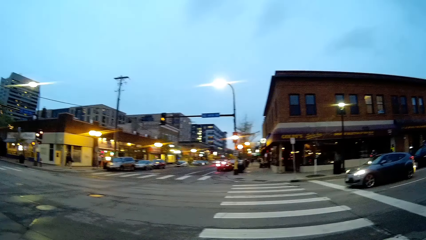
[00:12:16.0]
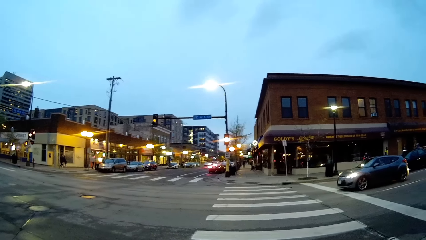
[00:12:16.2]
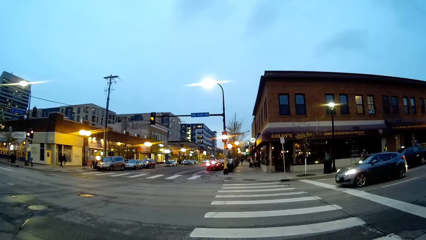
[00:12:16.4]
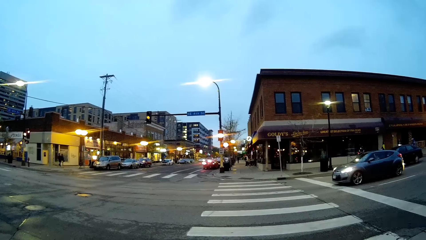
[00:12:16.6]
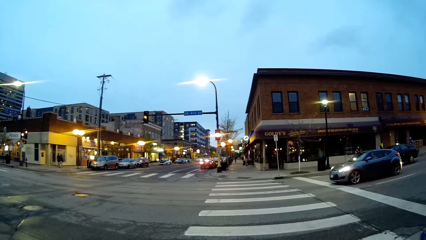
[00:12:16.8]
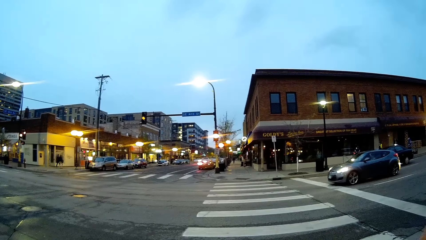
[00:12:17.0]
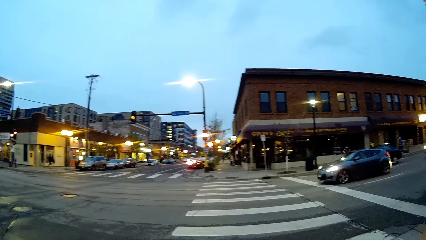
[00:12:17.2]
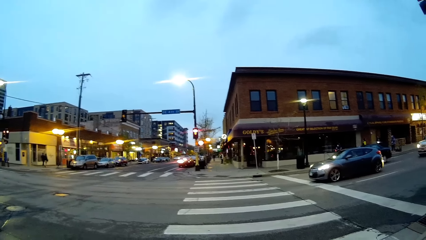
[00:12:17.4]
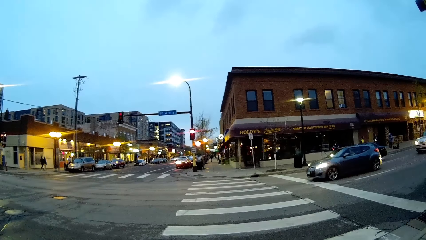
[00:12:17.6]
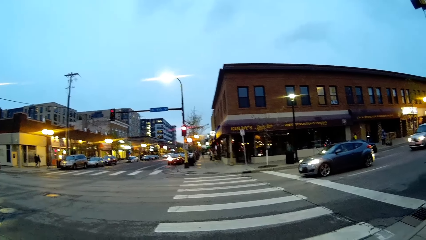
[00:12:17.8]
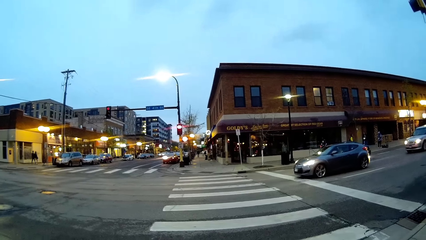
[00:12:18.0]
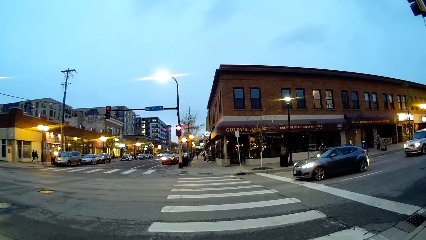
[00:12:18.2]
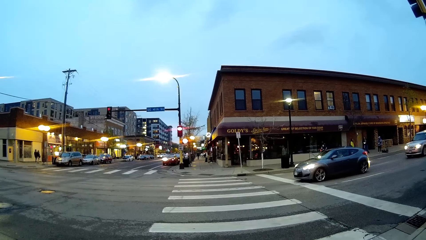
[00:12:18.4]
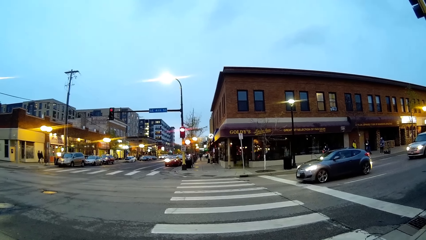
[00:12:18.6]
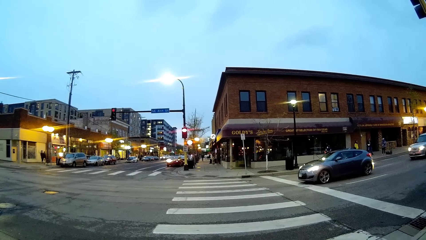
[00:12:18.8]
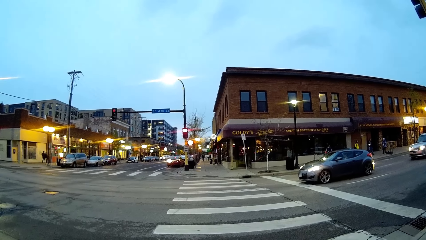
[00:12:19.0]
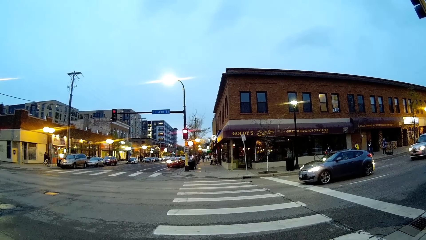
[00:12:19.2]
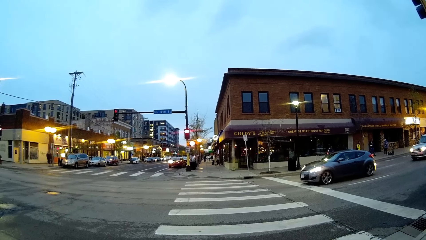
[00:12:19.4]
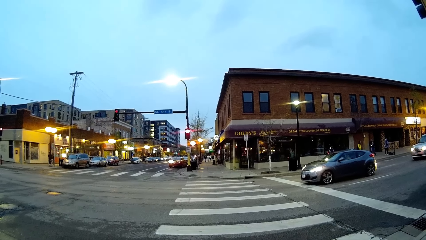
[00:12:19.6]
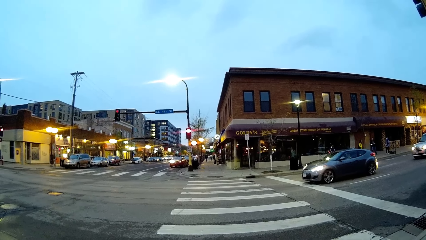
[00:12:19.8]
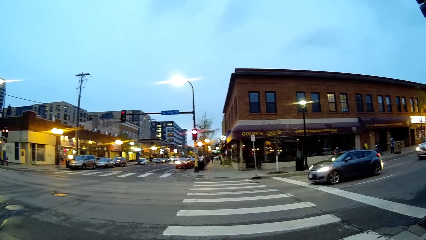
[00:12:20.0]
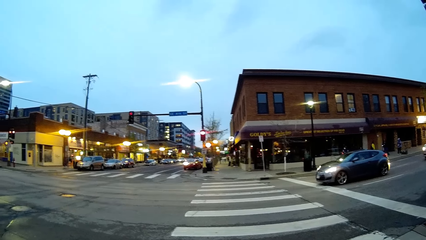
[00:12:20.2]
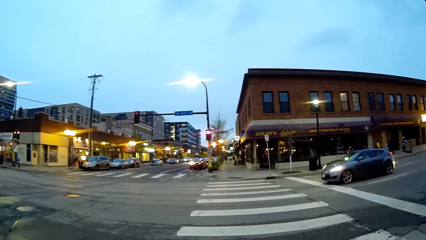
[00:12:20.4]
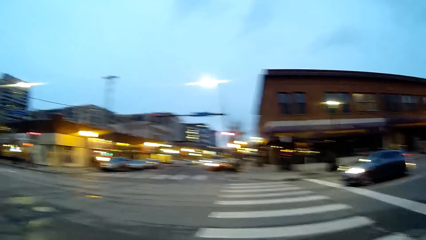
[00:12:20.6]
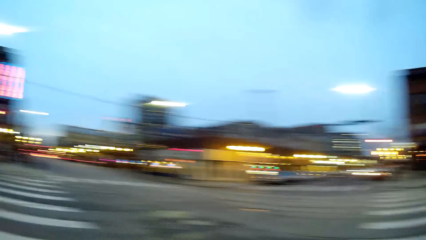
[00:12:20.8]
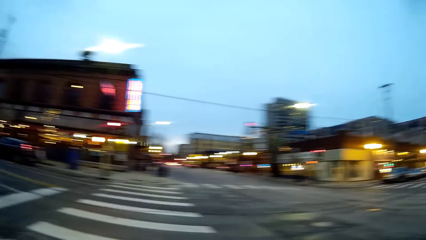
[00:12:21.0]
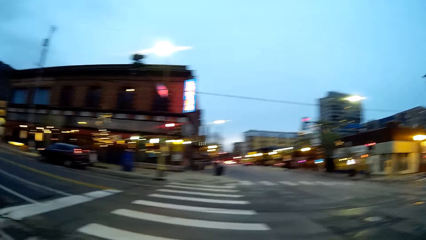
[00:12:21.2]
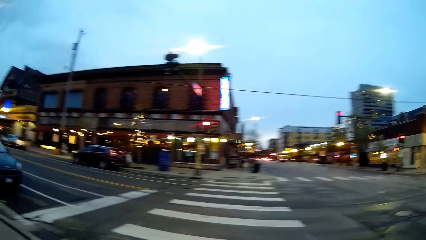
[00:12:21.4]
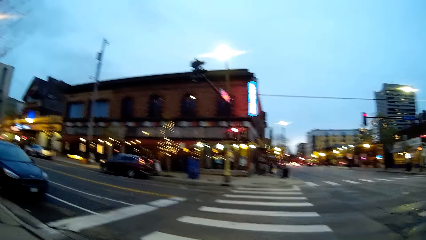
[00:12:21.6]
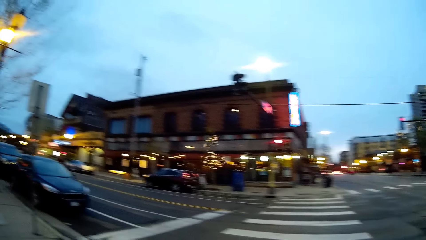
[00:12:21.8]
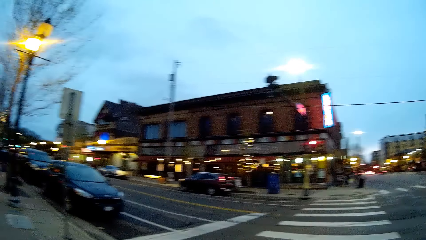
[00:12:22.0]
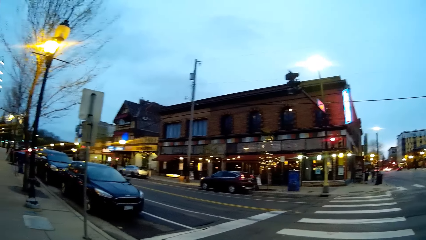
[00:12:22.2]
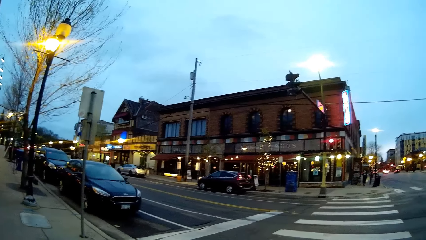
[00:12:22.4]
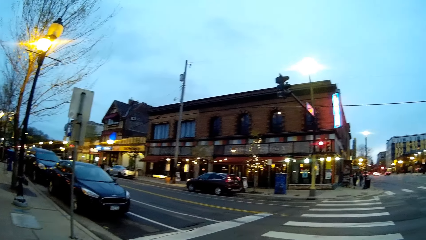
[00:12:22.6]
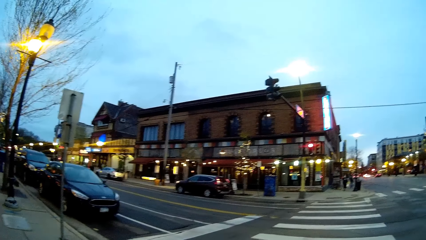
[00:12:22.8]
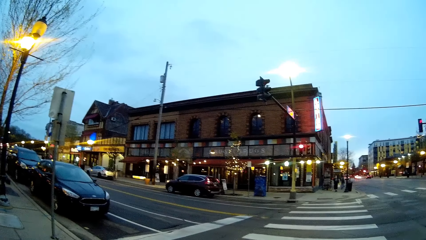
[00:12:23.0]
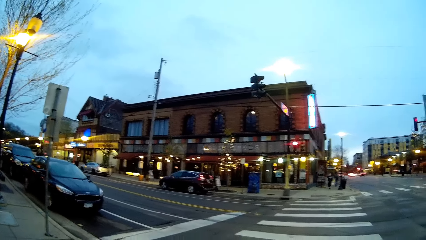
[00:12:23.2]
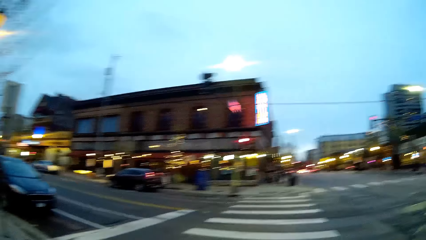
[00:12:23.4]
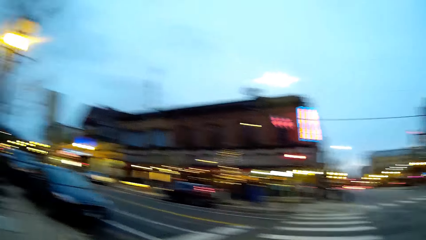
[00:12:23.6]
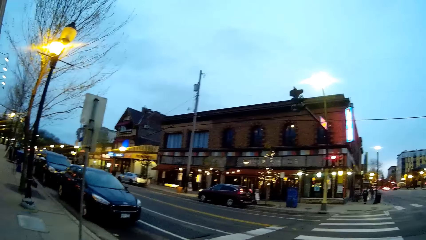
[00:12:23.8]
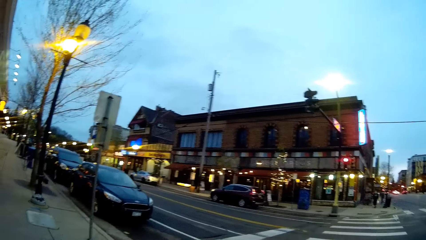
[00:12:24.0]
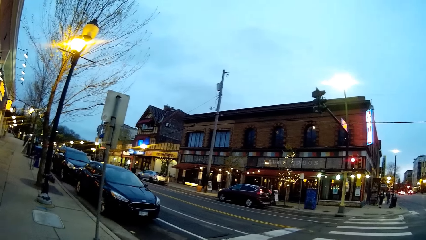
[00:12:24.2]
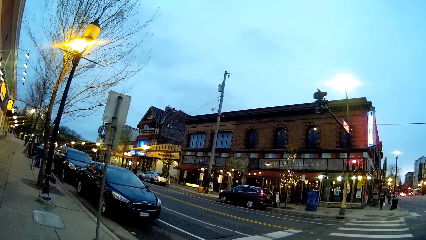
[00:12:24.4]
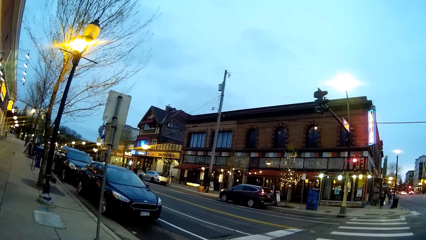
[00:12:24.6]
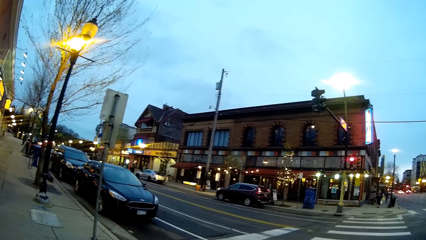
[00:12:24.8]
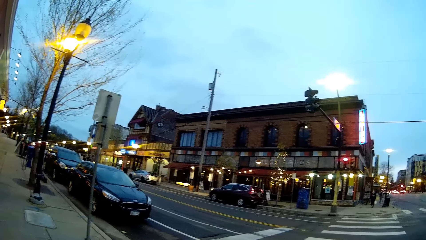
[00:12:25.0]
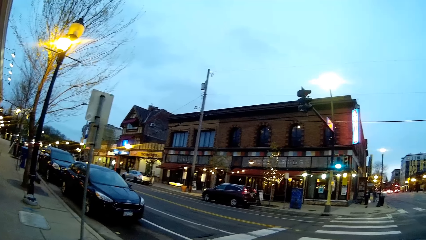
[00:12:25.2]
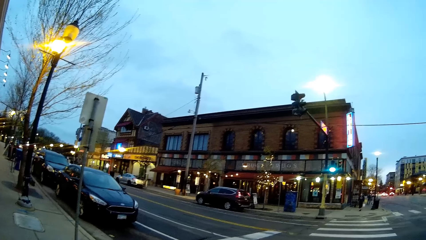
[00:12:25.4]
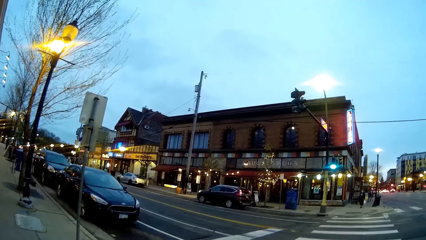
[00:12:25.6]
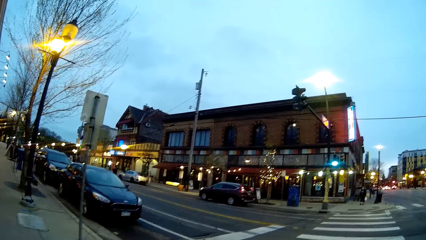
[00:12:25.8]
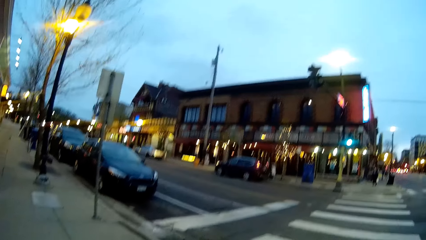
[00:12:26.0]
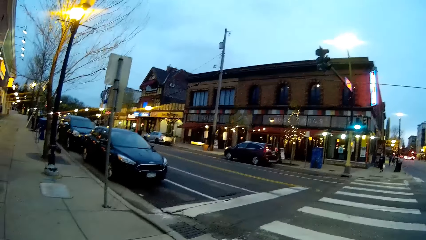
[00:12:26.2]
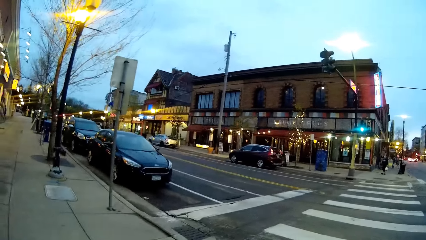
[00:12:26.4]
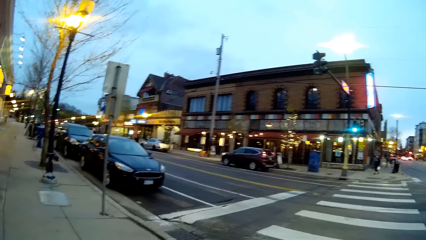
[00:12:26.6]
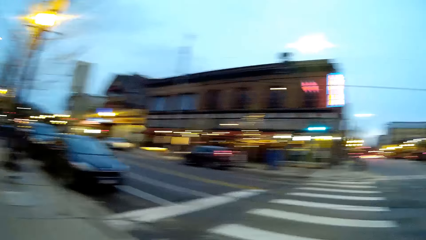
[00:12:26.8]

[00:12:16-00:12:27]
The camera wearer looks around.

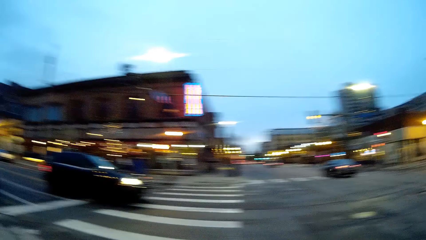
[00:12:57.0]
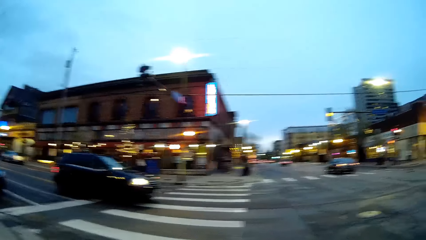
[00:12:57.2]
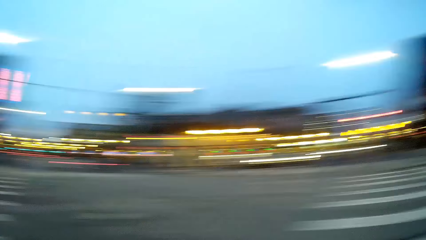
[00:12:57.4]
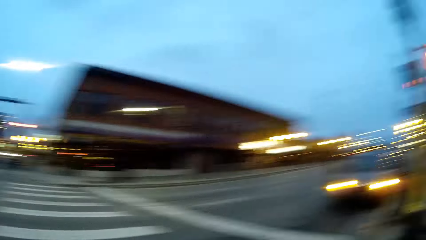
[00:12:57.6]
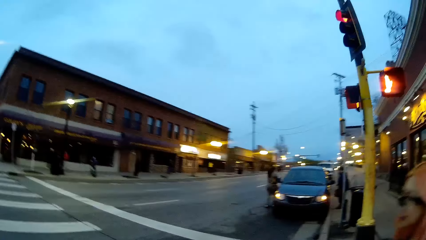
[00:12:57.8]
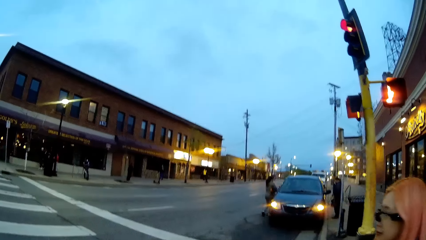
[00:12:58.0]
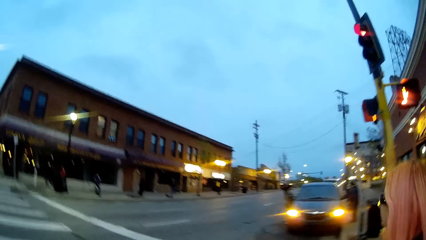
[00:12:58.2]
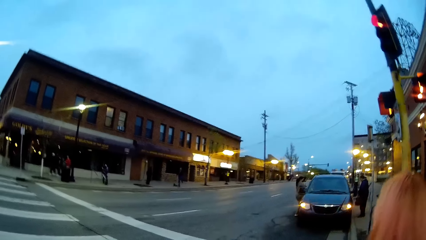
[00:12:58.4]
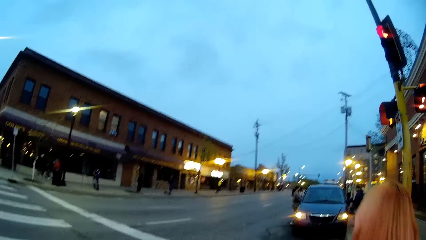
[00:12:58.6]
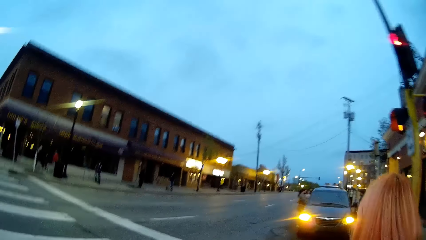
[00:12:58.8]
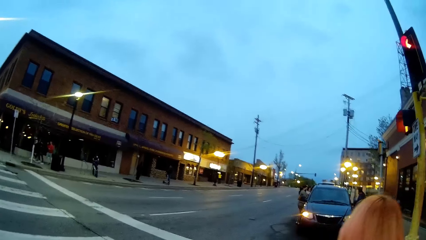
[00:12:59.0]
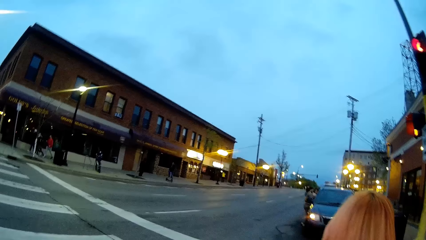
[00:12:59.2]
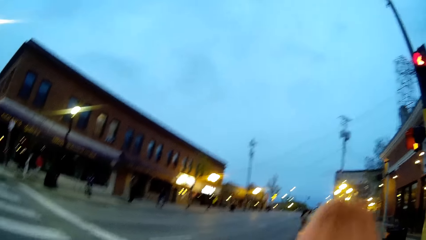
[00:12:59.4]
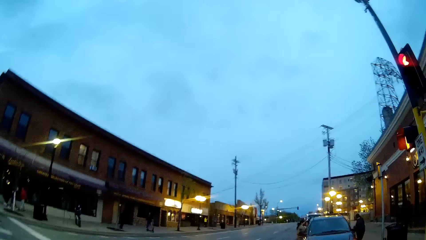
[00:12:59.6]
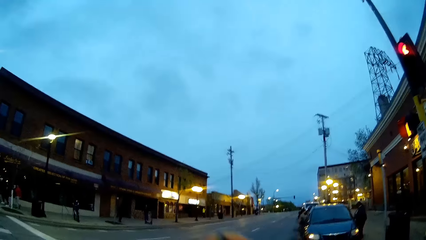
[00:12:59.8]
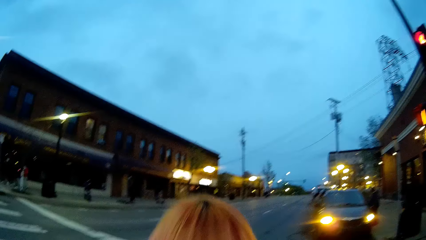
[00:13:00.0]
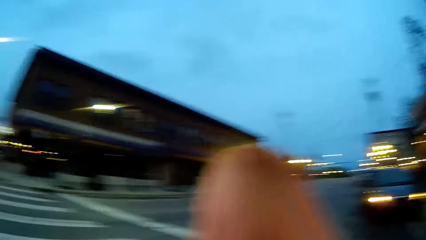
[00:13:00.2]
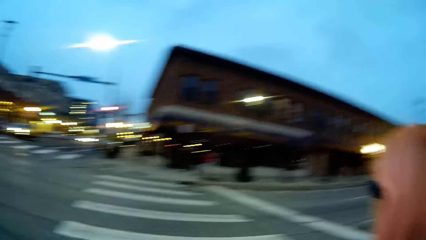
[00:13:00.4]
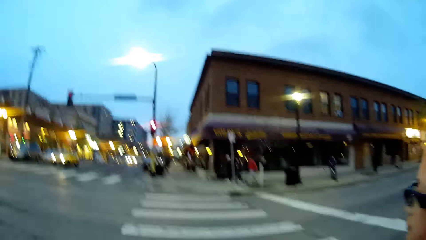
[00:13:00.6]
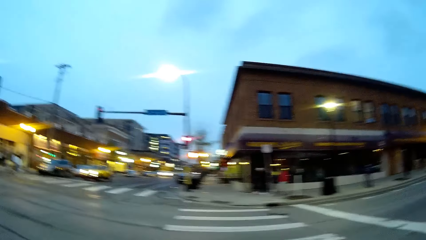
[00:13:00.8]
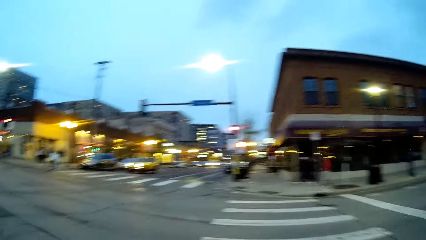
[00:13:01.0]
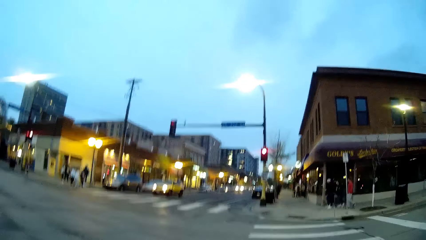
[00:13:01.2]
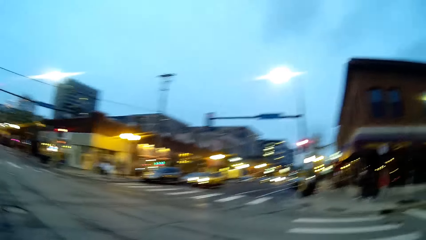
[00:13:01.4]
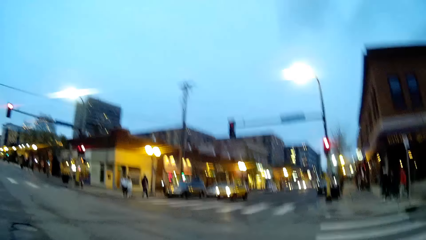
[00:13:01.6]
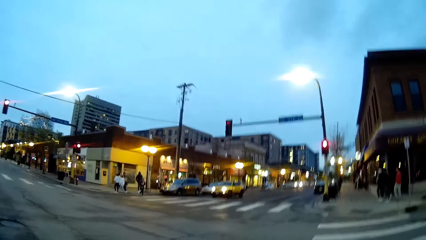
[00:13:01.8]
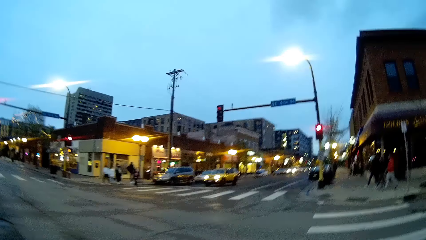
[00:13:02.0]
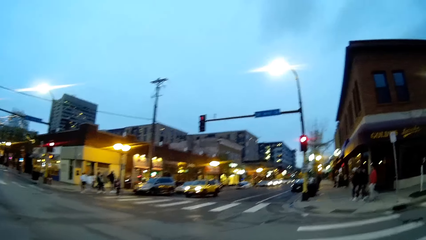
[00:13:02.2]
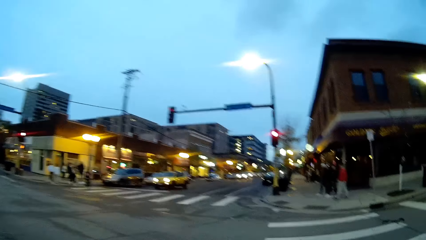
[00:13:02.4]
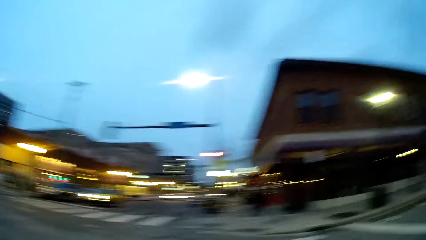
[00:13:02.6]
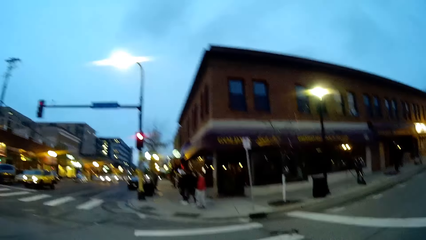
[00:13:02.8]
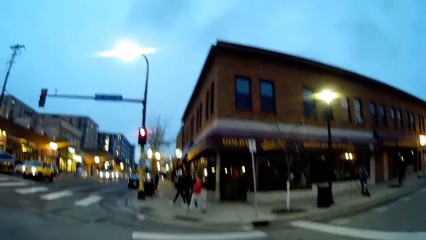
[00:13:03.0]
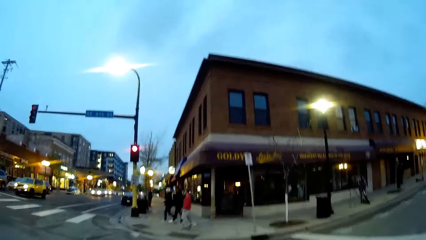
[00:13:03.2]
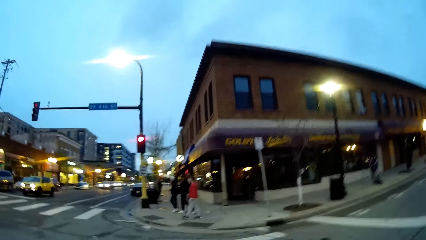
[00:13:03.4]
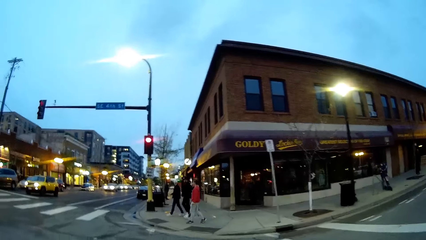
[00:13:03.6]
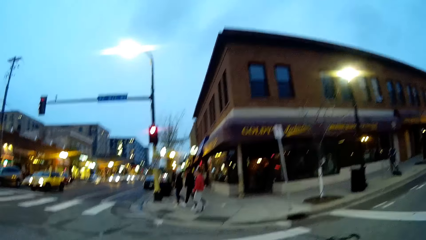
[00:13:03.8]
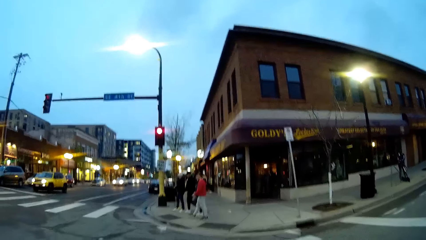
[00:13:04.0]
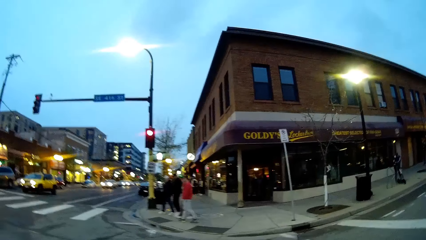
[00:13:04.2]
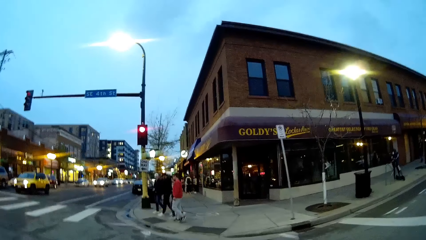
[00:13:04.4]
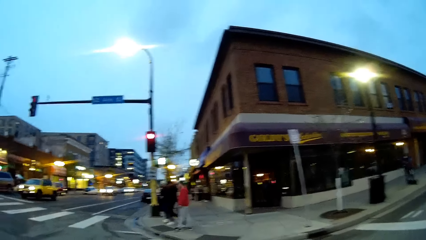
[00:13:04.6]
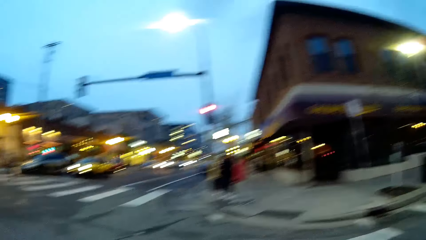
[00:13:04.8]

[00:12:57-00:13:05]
The camera wearer and the woman cross a road.
